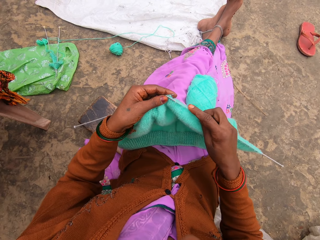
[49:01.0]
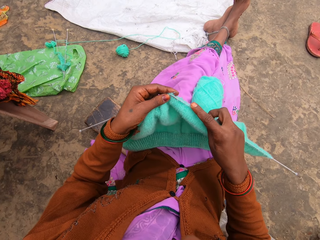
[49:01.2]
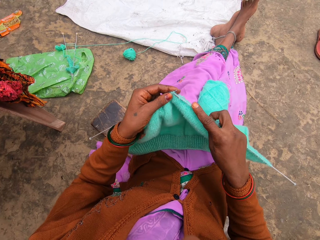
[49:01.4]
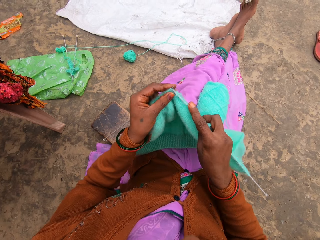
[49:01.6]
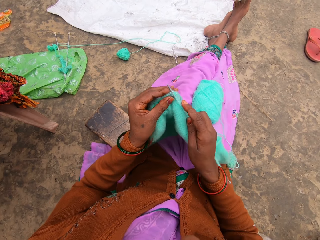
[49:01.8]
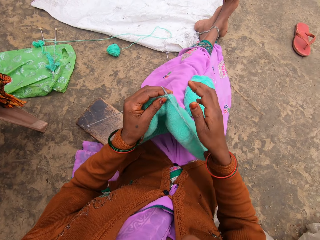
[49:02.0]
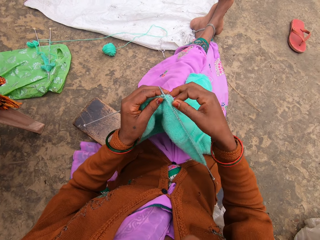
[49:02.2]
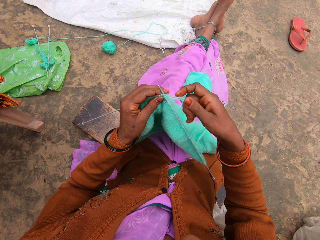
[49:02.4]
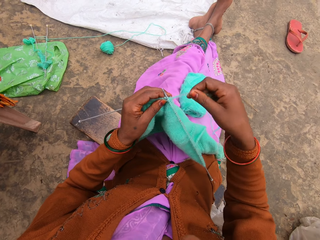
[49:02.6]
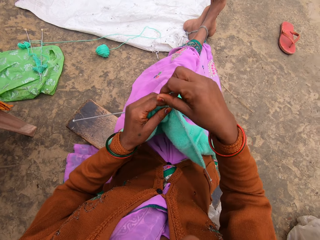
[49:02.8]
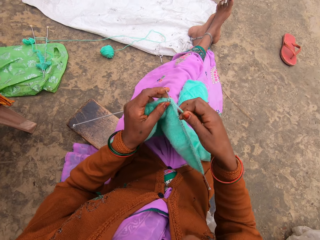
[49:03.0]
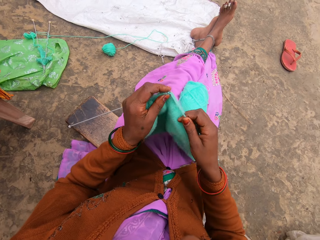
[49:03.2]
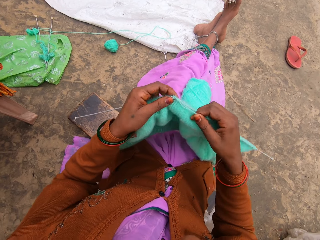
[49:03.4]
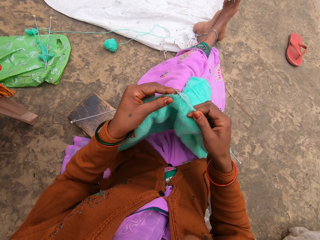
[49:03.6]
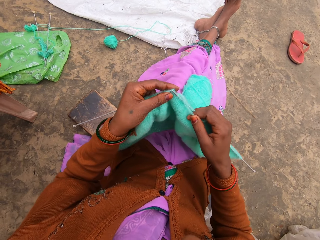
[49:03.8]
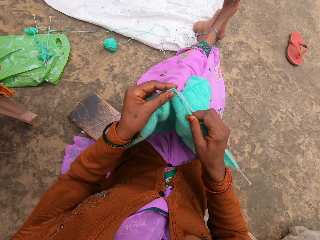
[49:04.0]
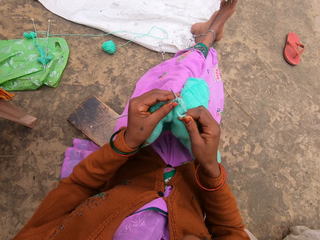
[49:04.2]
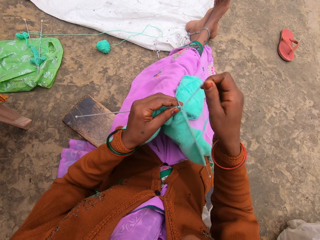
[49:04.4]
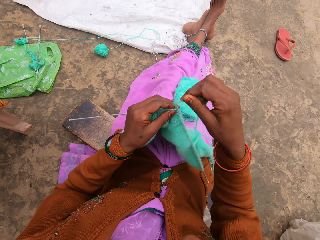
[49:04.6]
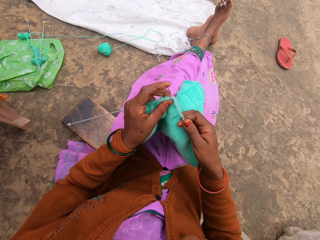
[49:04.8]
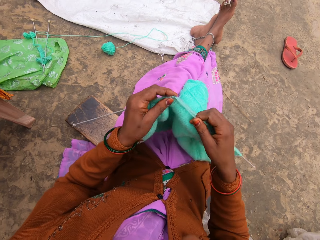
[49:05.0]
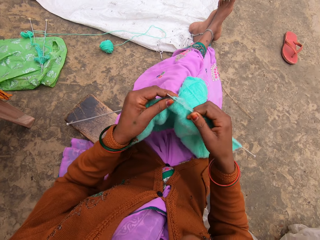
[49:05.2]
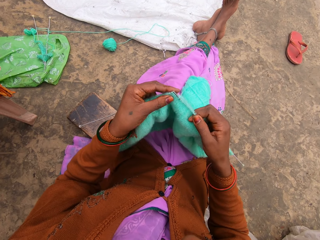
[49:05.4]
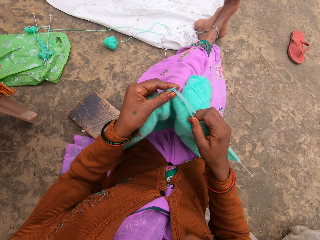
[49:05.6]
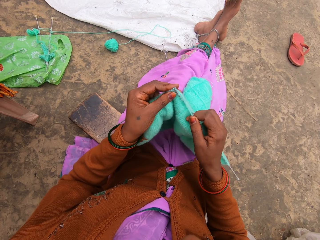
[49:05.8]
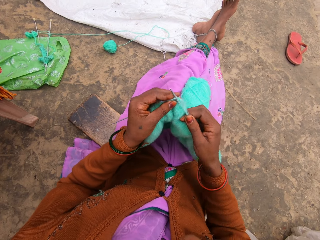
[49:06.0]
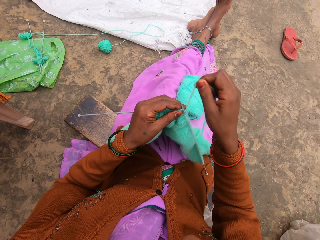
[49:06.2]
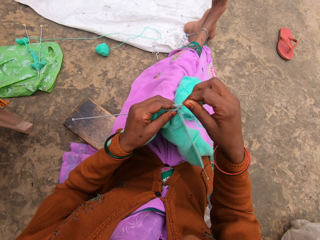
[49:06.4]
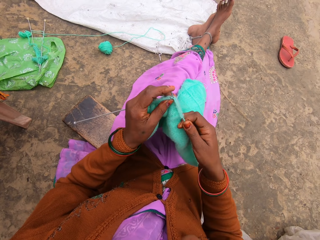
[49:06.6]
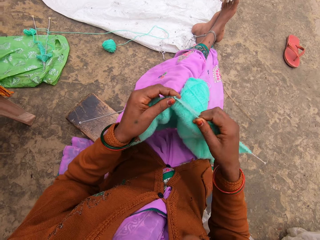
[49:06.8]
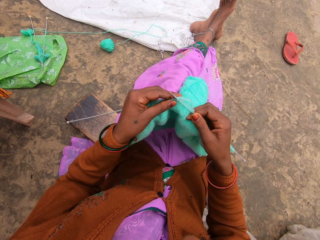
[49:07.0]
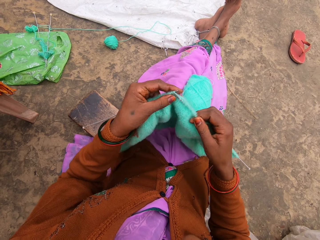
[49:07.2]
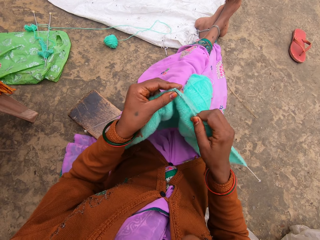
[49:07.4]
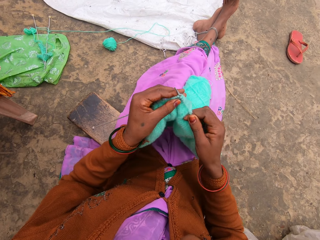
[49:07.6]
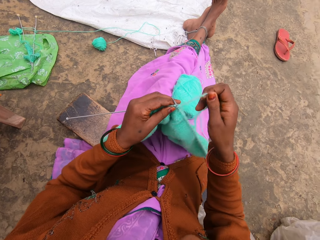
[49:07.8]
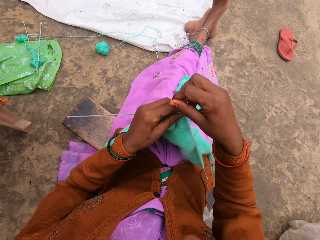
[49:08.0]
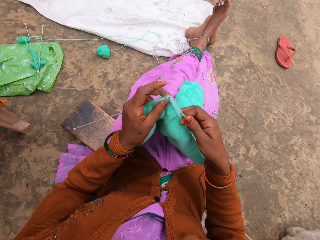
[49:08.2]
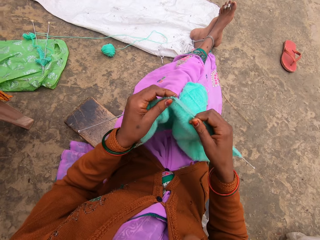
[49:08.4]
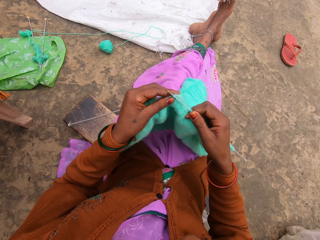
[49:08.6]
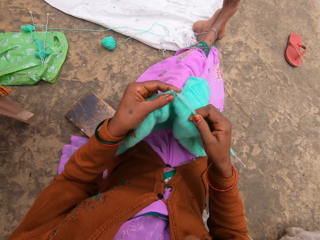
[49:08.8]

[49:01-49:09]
The camera wearer knits.

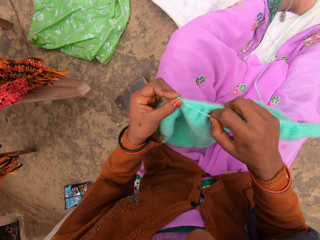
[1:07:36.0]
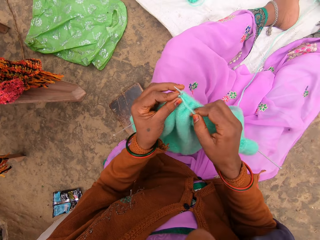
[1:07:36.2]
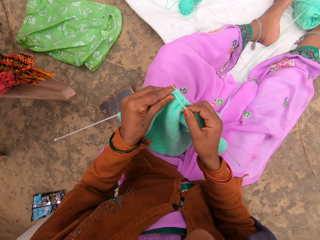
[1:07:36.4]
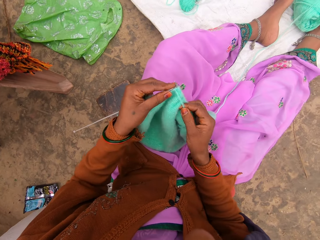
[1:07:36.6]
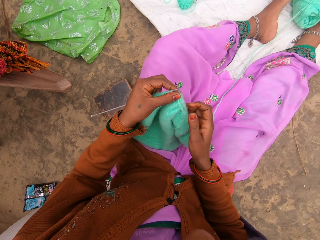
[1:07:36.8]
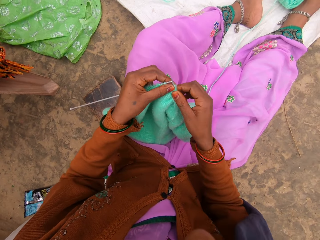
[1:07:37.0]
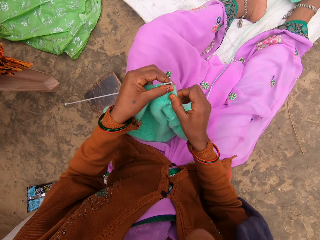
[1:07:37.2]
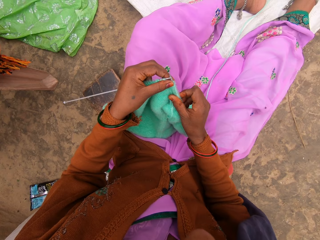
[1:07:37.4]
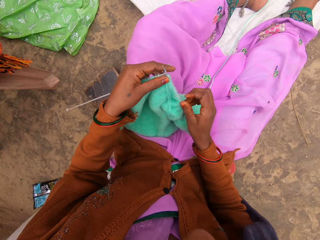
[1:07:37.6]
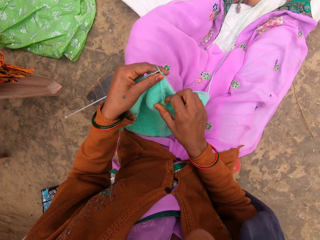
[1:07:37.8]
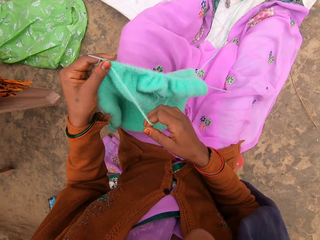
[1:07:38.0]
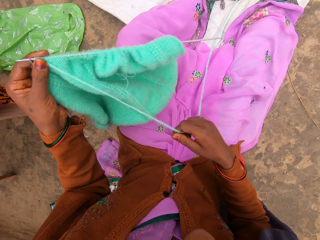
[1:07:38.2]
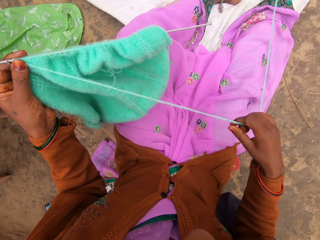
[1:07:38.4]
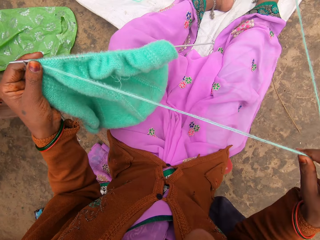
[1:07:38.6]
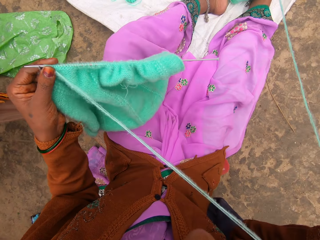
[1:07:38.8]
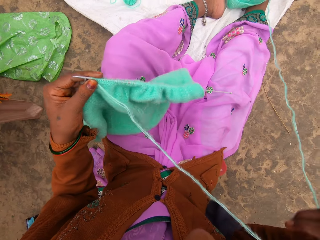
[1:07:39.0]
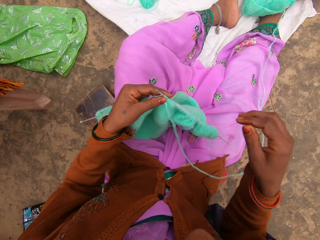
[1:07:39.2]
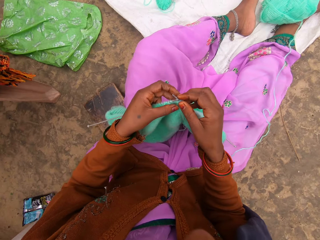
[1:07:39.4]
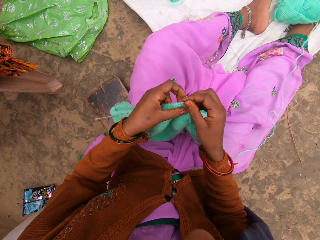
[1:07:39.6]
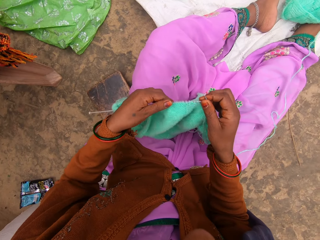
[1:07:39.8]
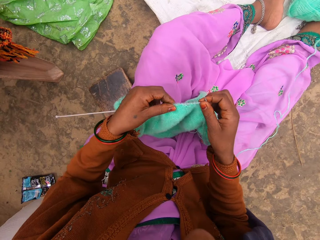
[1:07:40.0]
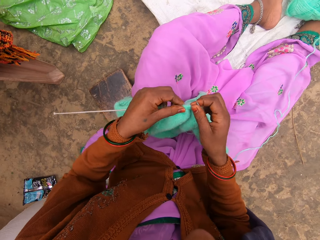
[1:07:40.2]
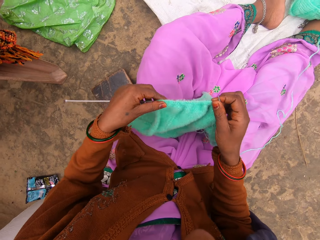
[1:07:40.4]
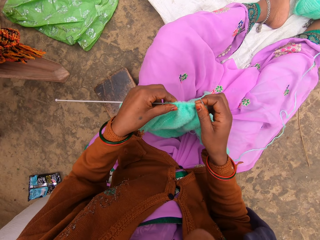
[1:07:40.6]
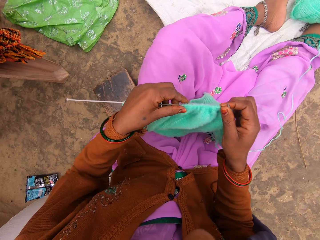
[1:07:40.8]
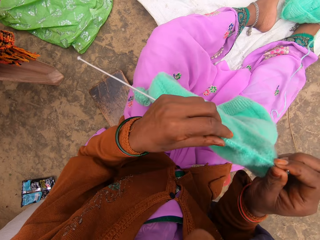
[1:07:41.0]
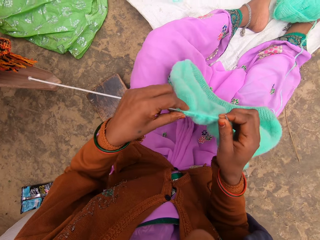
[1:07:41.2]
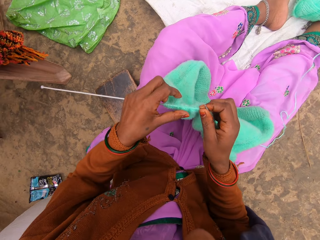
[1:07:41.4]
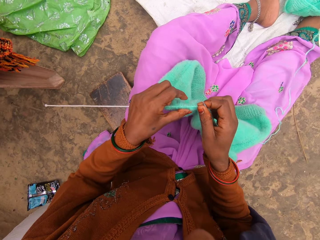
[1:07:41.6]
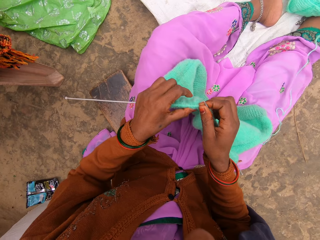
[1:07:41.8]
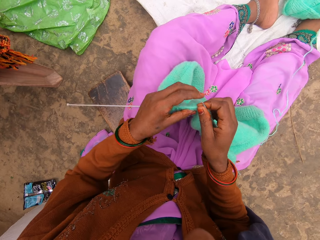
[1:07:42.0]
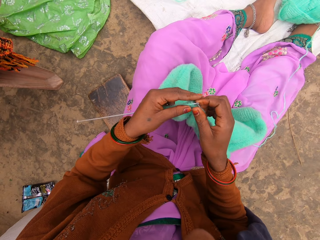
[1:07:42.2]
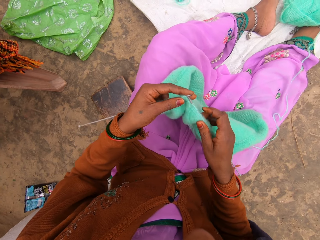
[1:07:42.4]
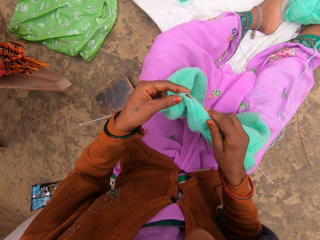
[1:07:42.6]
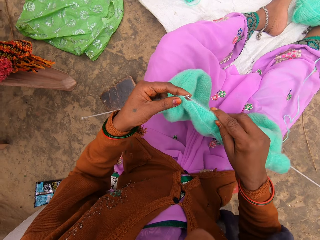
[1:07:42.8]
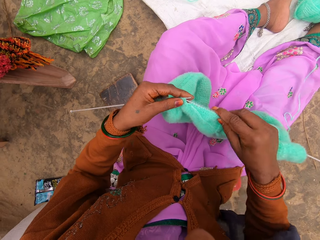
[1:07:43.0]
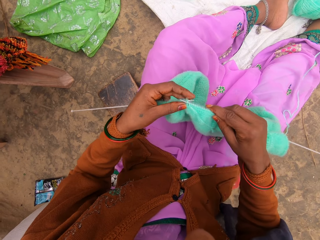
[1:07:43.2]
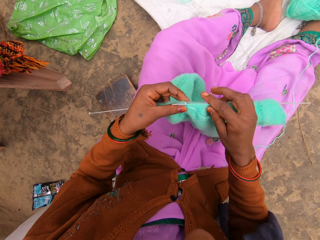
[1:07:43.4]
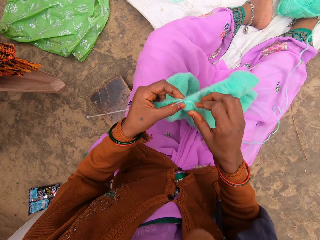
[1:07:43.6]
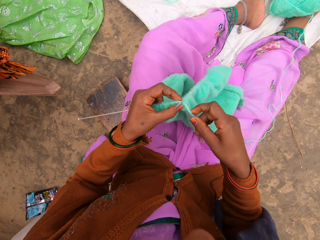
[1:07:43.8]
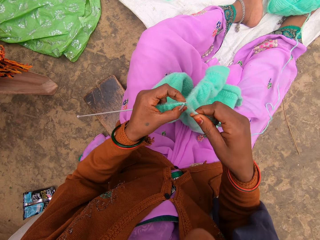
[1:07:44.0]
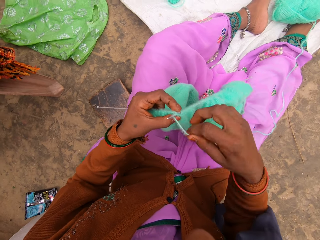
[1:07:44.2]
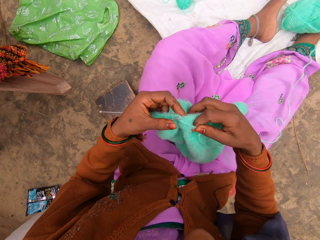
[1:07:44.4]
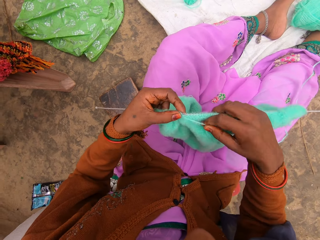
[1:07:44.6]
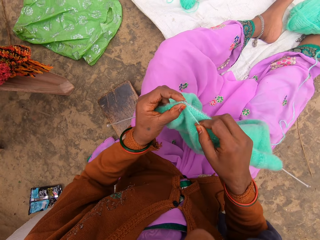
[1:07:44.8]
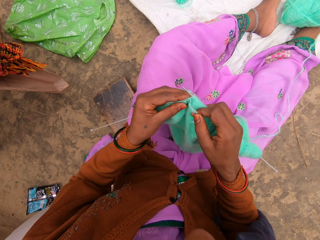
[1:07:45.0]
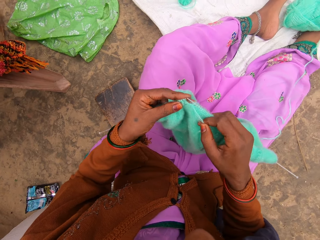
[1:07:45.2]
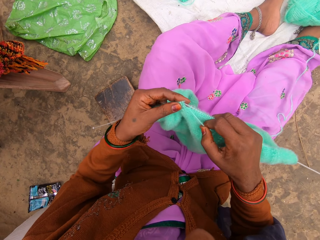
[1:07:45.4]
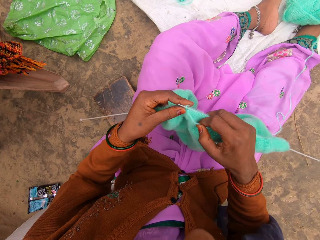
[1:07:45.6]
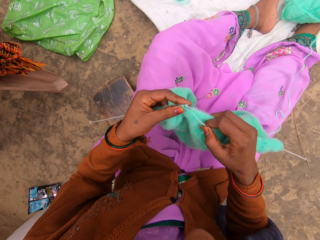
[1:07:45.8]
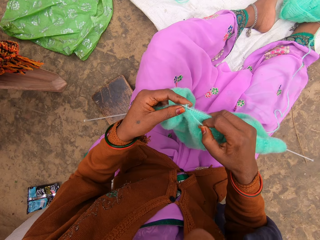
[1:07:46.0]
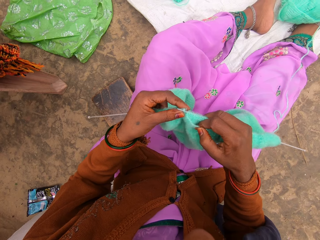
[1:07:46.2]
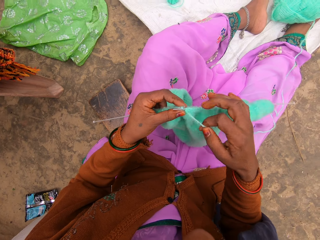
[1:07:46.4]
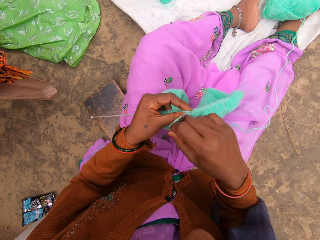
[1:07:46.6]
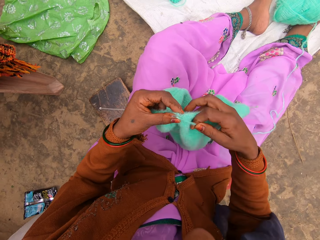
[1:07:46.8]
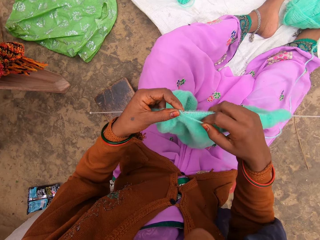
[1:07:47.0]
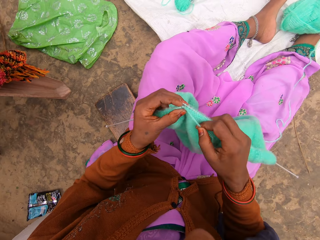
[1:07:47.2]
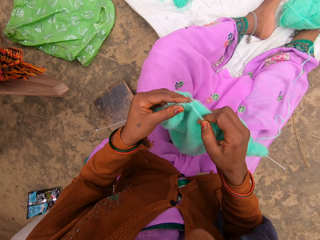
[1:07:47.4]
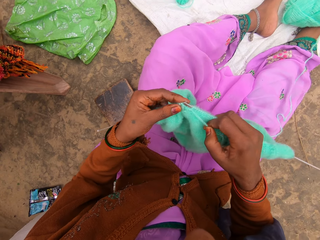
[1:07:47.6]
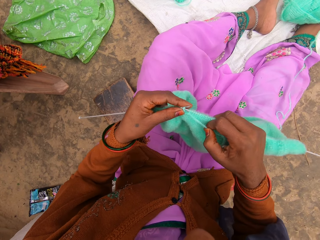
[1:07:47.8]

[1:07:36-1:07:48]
The camera wearer crochets the fabric with needle hooks. They stretch the thread. They move the fabric edge together.

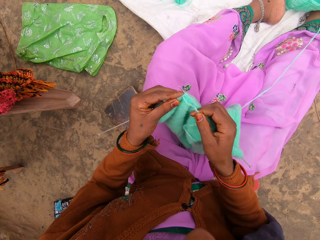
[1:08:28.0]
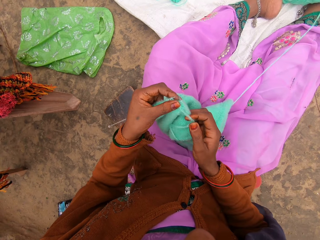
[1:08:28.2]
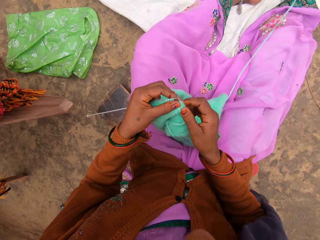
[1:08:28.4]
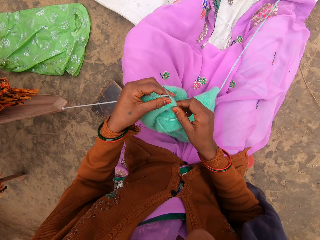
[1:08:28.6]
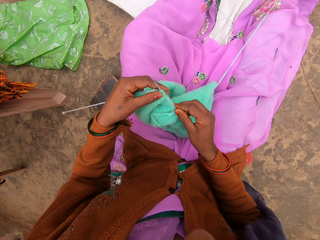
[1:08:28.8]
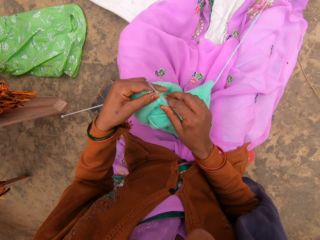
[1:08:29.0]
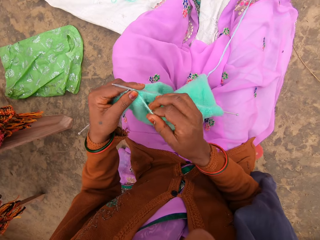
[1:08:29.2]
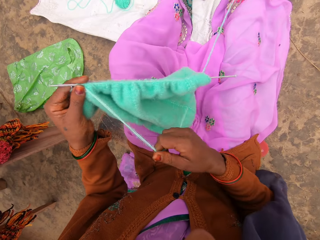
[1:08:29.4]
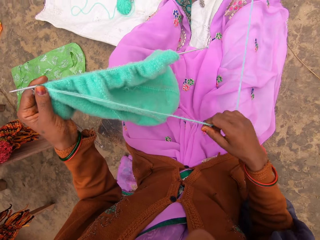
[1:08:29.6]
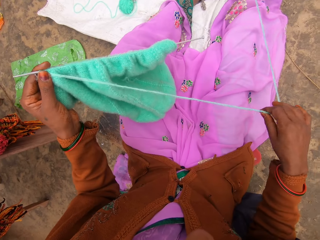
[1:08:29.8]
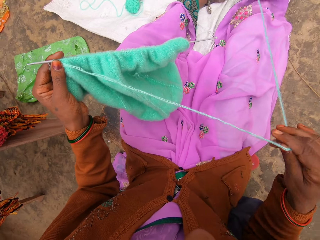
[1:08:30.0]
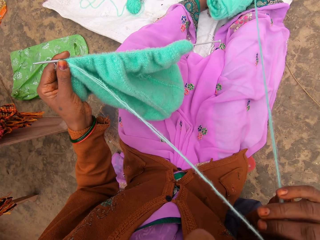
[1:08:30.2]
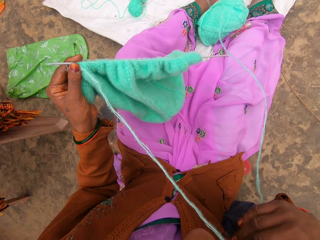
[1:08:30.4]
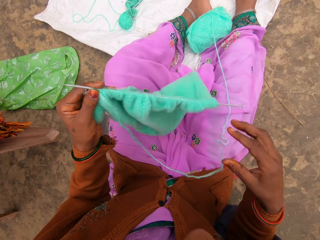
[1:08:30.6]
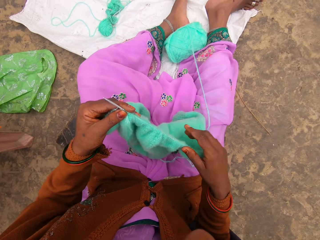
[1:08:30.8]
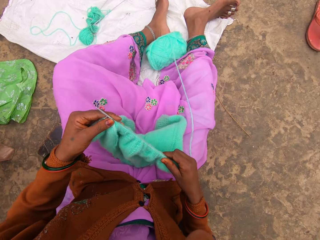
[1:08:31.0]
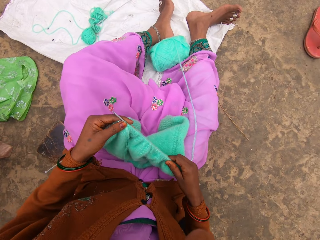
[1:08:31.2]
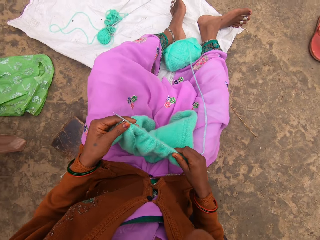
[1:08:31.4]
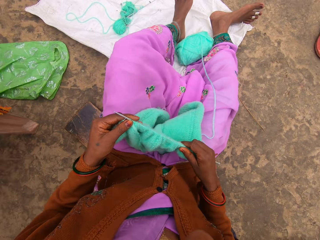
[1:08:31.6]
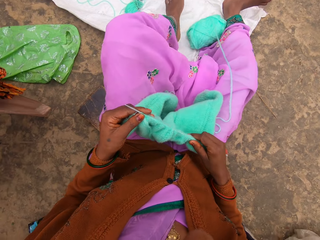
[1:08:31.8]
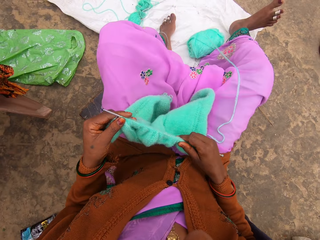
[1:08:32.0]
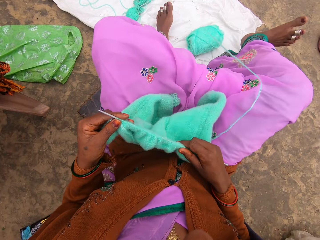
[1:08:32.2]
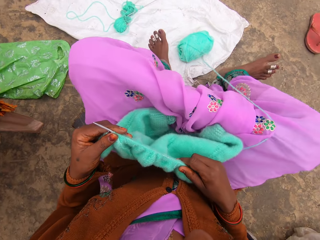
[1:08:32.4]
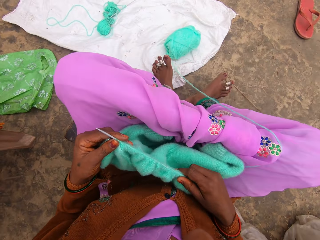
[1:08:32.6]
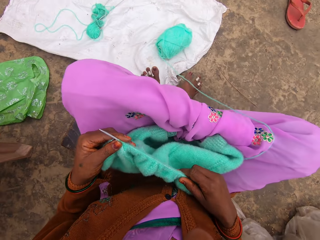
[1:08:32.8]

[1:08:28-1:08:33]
The camera wearer crochets the fabric with needle hooks. They stretch the thread.
